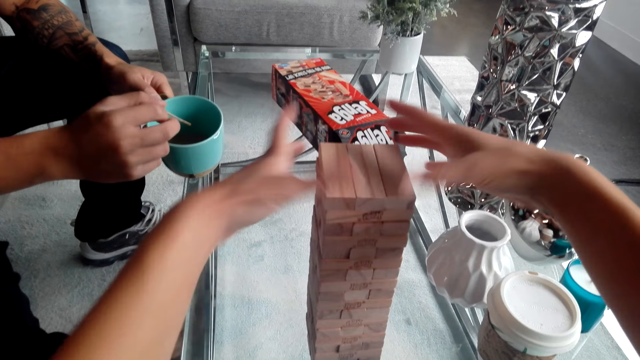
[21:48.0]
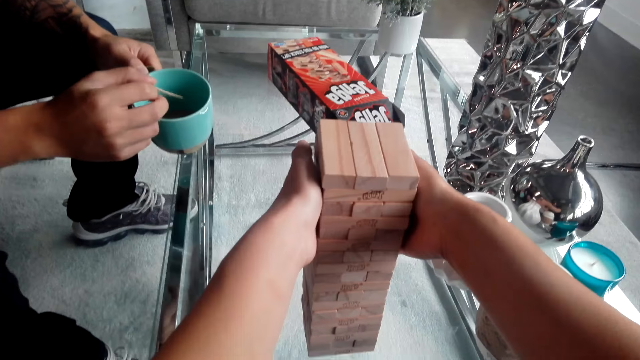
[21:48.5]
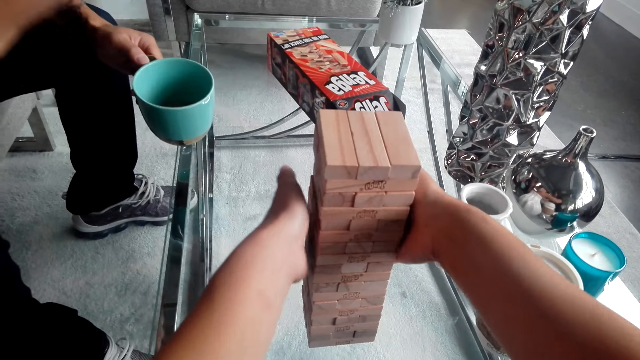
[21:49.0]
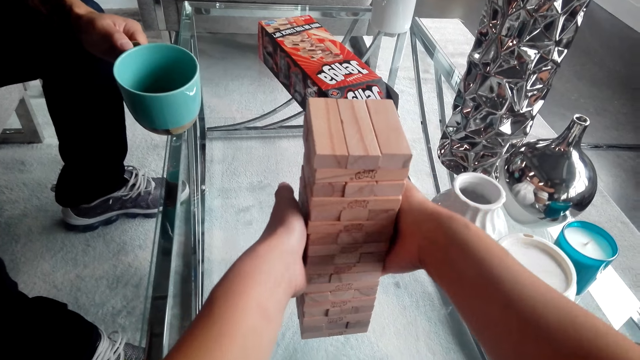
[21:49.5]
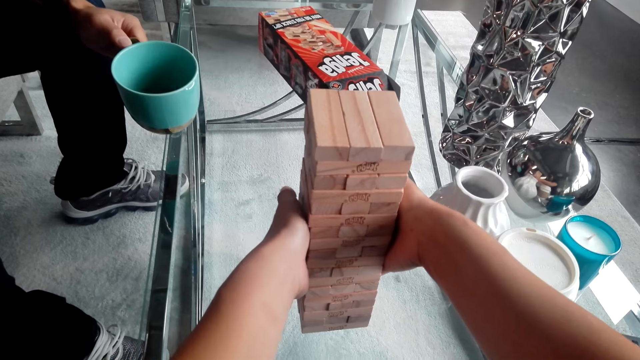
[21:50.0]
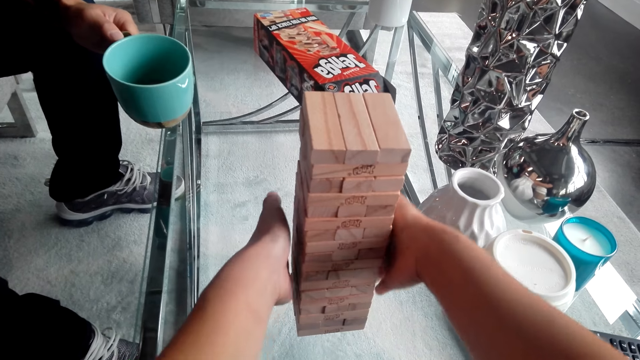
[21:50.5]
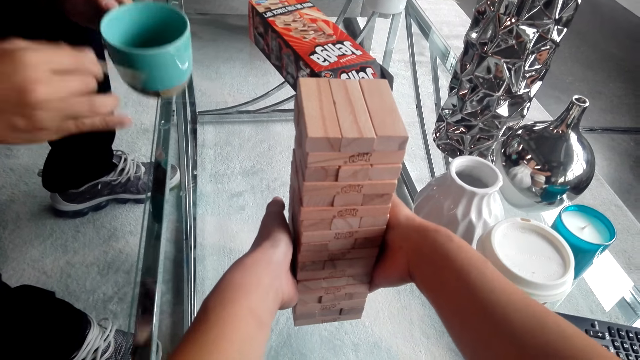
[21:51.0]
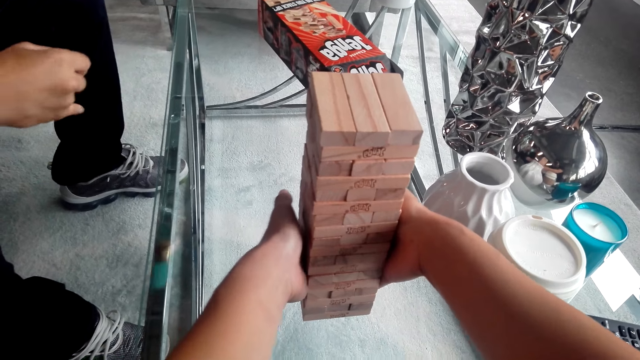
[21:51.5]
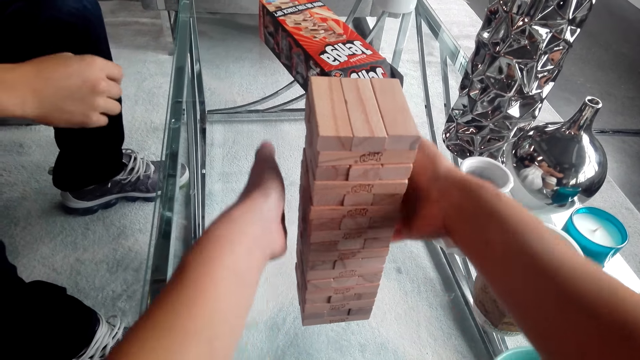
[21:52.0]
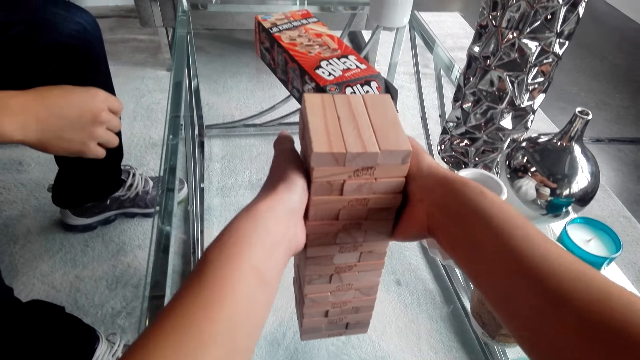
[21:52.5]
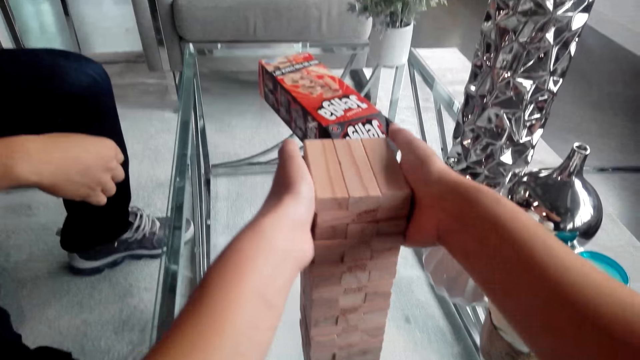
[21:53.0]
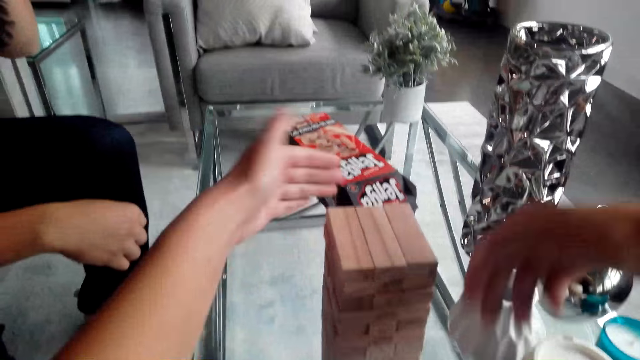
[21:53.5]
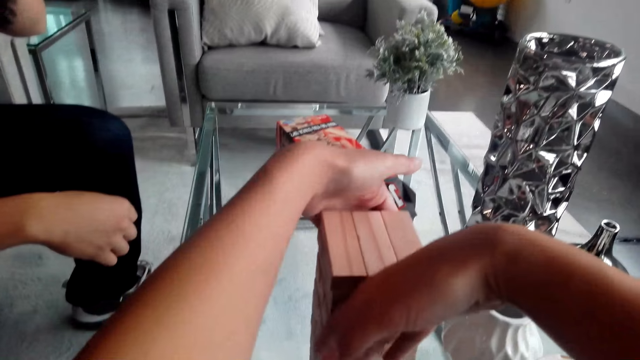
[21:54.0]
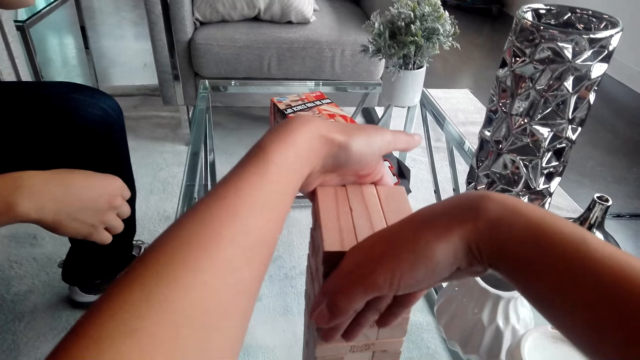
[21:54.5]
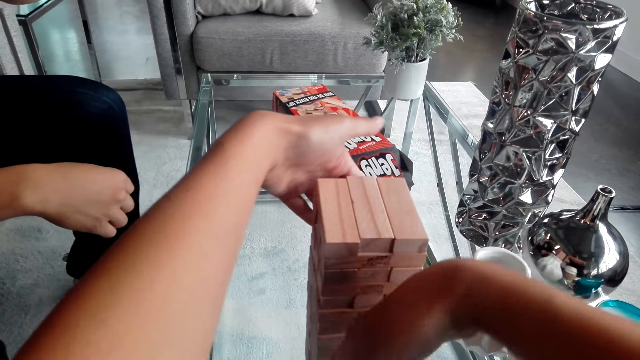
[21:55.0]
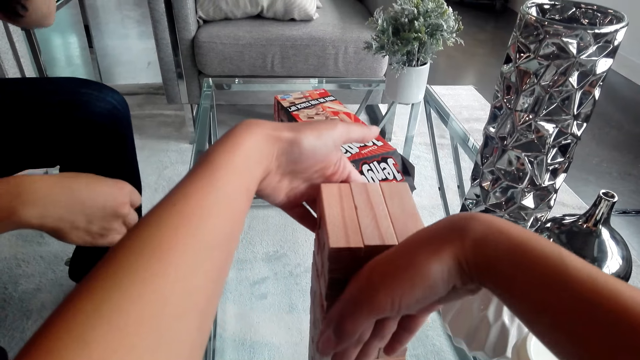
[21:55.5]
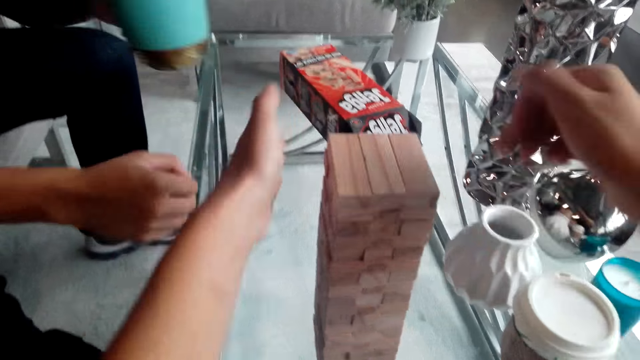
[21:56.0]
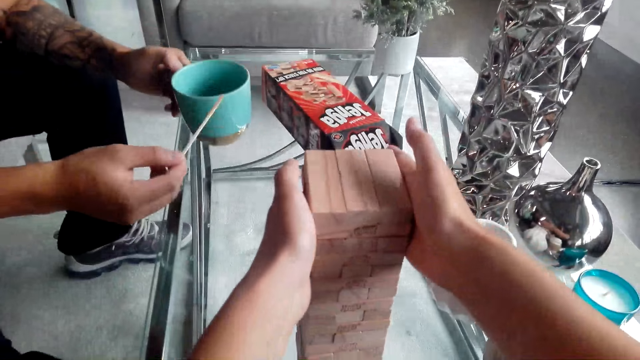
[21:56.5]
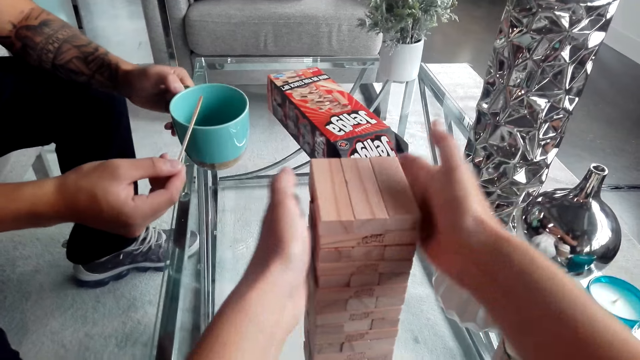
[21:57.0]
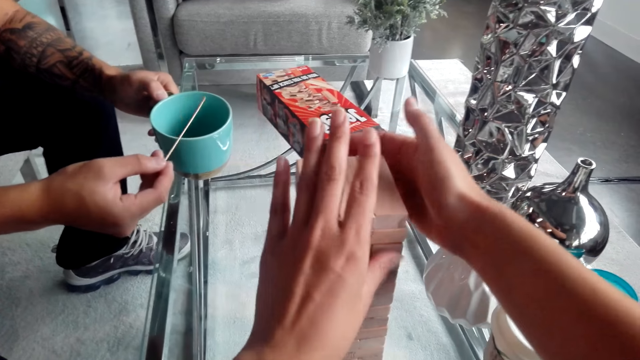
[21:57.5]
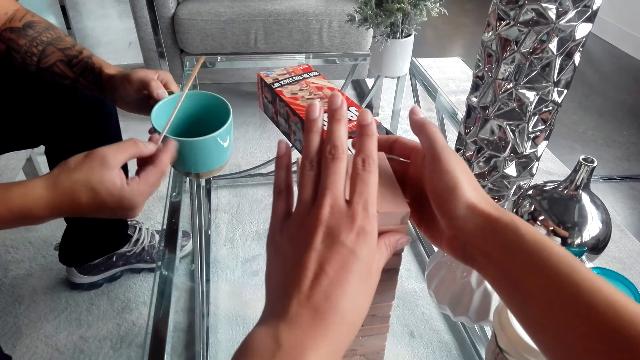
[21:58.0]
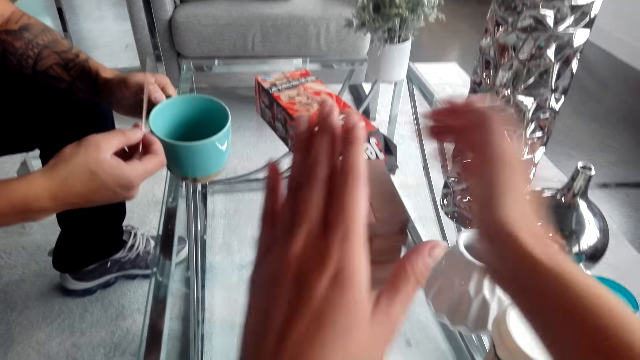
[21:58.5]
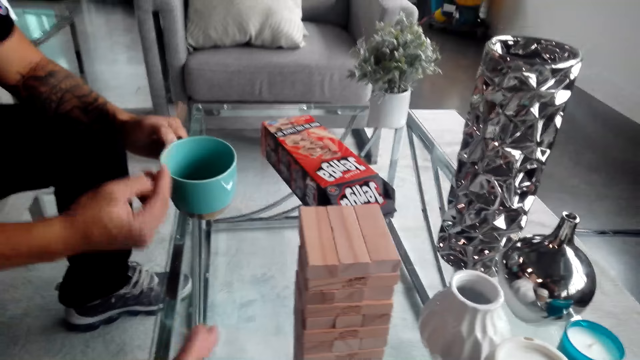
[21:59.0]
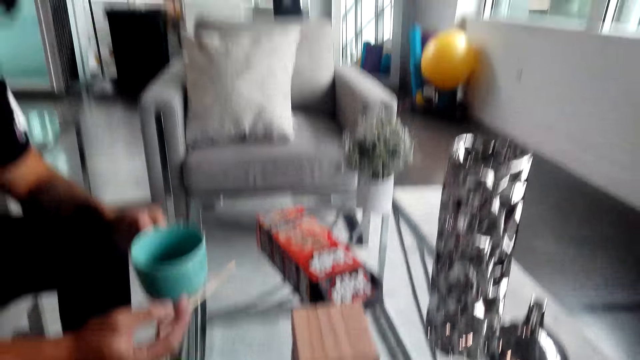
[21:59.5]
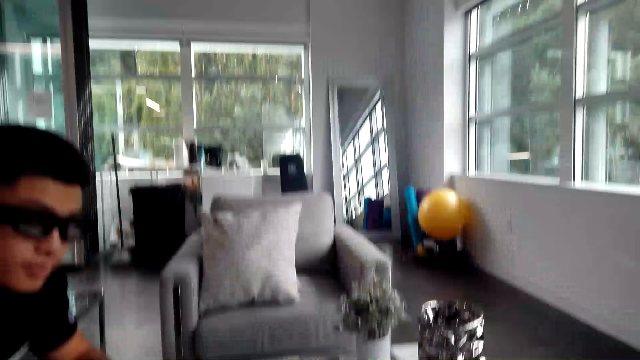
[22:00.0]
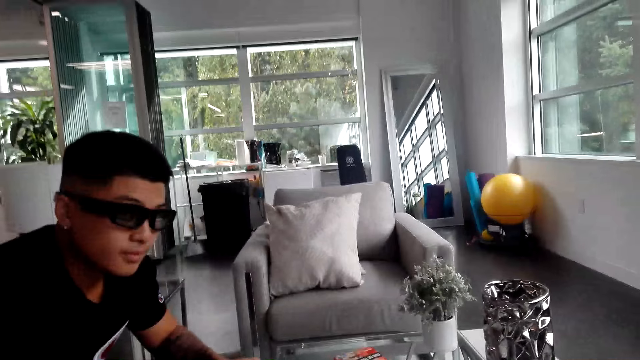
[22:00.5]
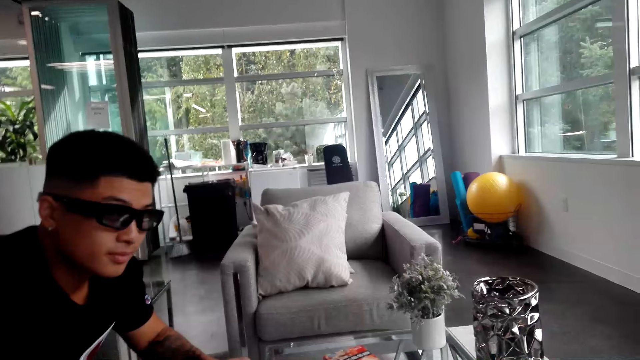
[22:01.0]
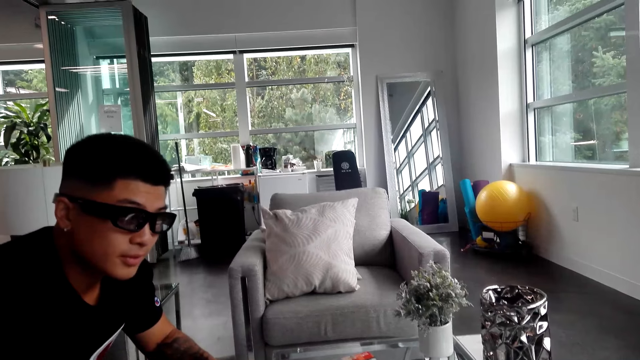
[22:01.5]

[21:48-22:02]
A man dips the stir stick or chopstick in the cup, moves the chopstick to the mouth, and lifts the stir stick. The man lifts the cup, drinks the tea, moves the cup to the table, and adjusts the stir stick. The camera wearer moves the chopstick and moves the hand from the cardboard.

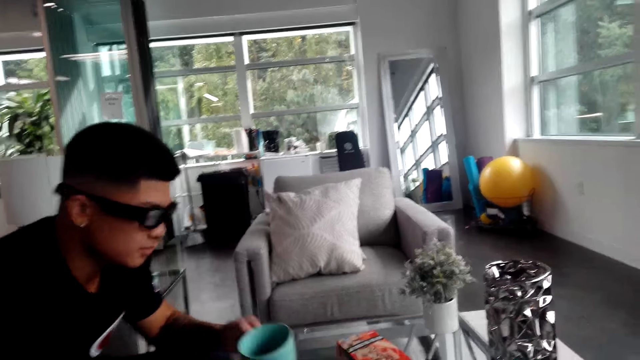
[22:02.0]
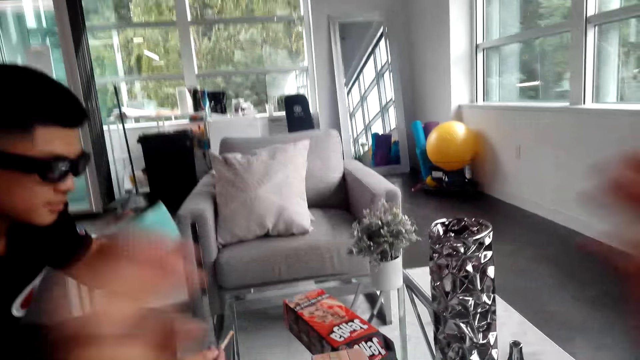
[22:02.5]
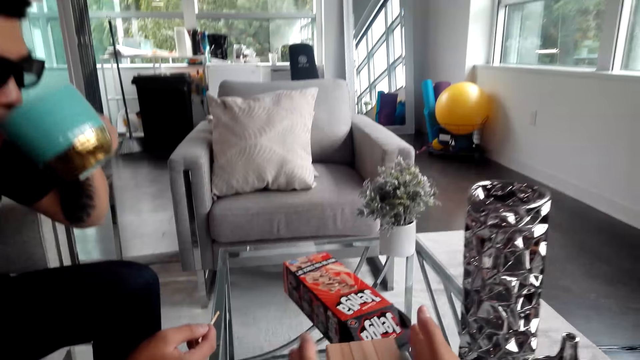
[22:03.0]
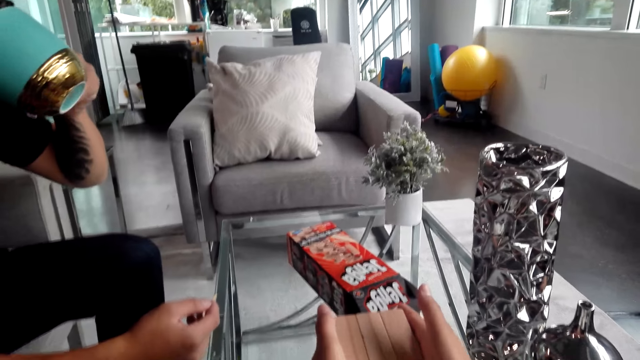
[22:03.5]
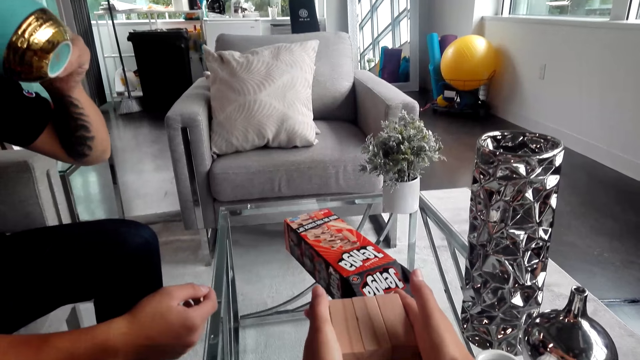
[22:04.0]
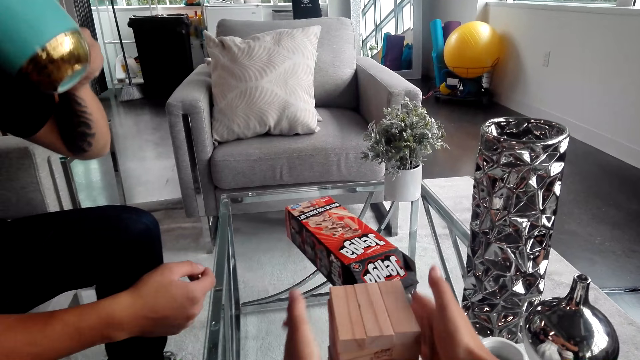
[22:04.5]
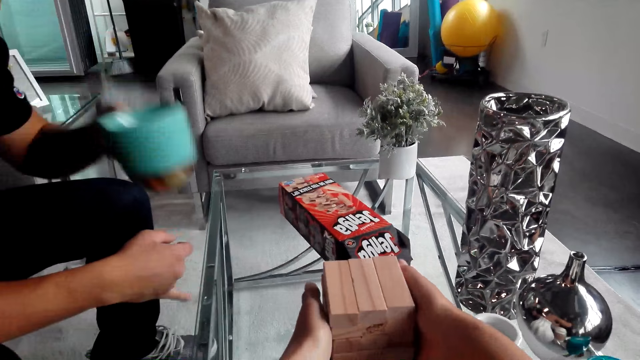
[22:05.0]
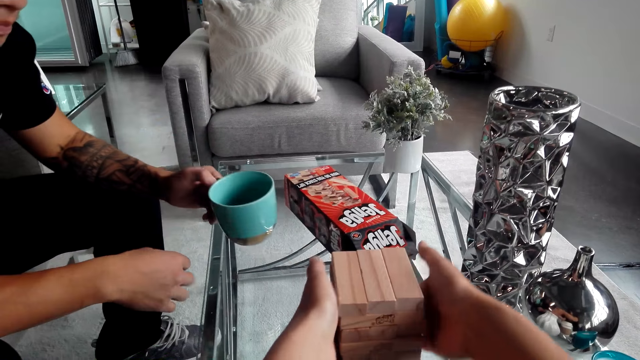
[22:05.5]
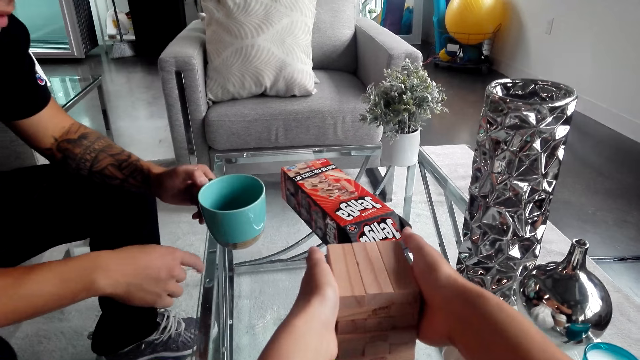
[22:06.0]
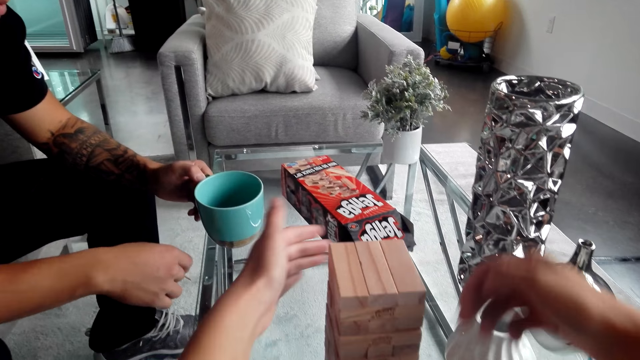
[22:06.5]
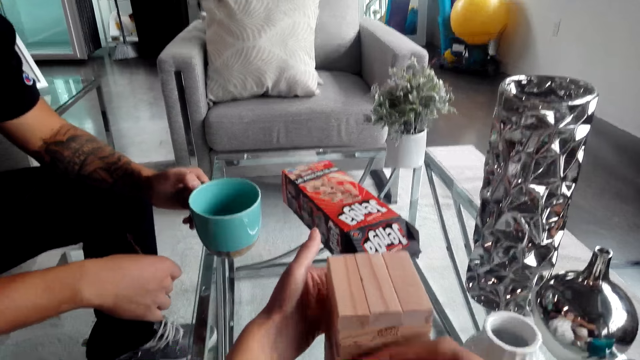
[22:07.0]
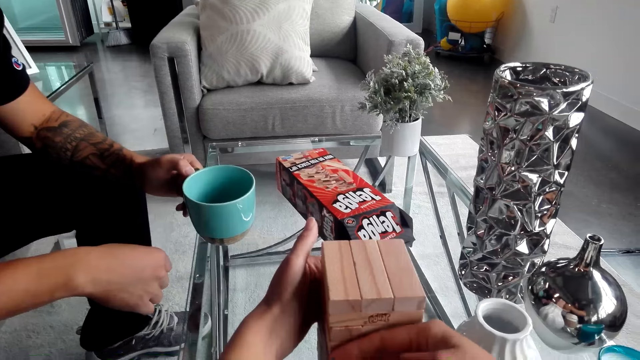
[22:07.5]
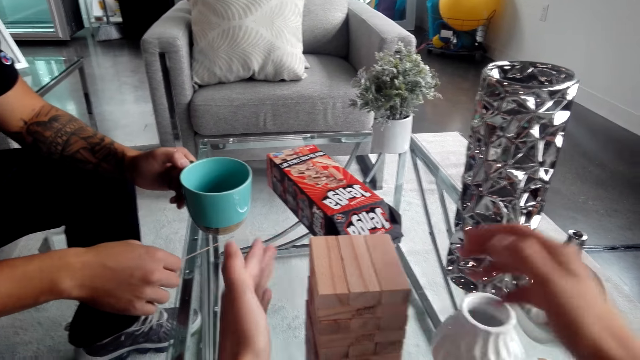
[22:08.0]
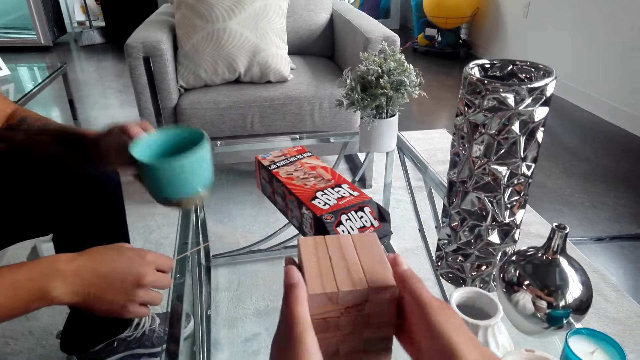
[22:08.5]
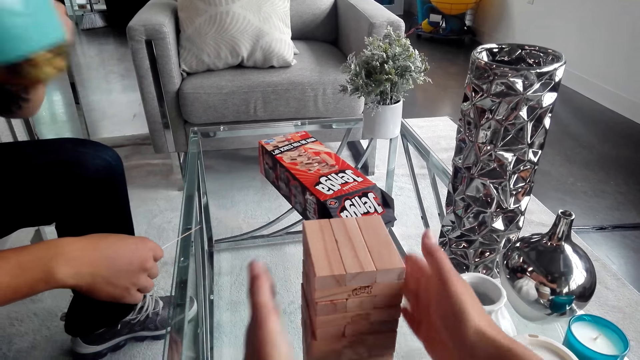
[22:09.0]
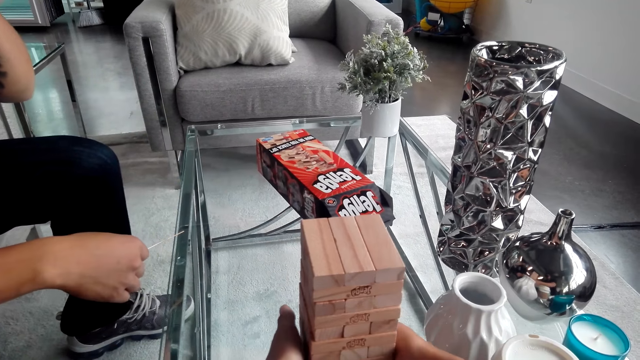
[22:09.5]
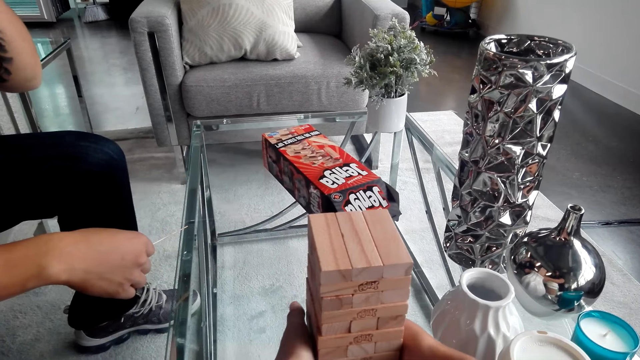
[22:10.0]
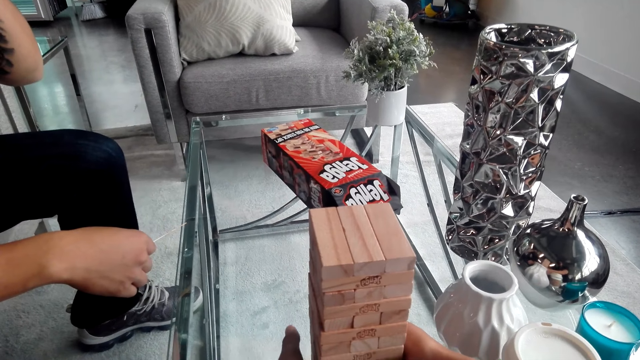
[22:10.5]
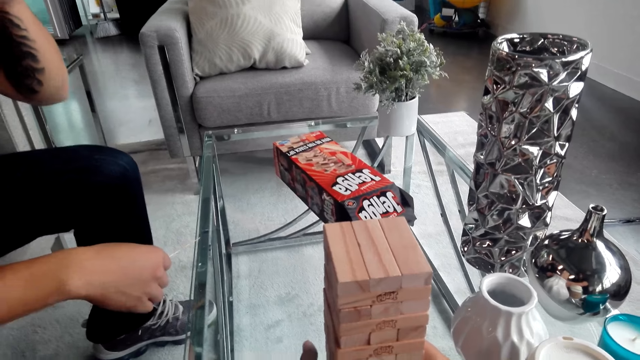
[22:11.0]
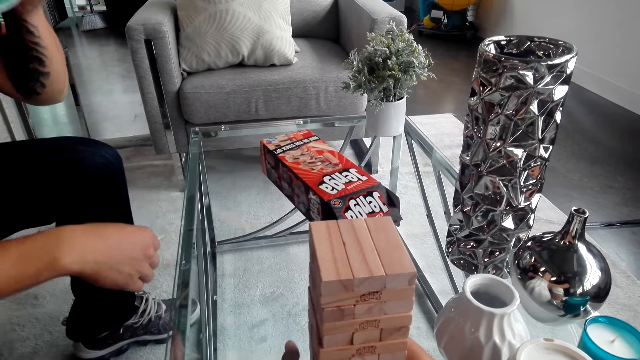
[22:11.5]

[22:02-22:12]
A man drinks the tea. The camera wearer moves the hand on the cardboard. The man moves the cup of tea down. The camera wearer moves the cardboard on the table. The man drinks the tea.
